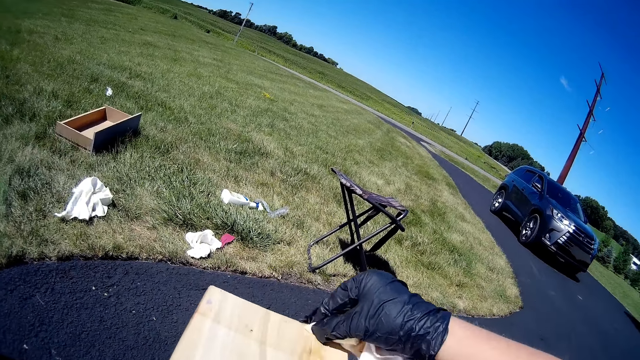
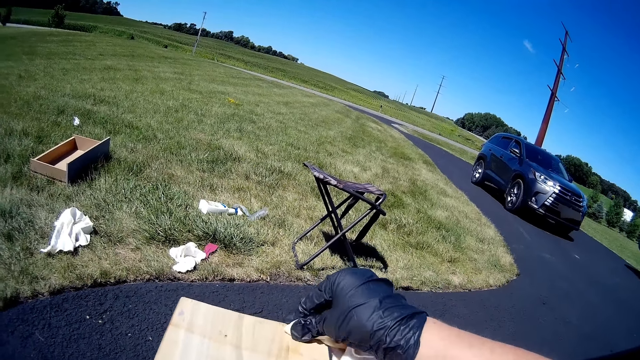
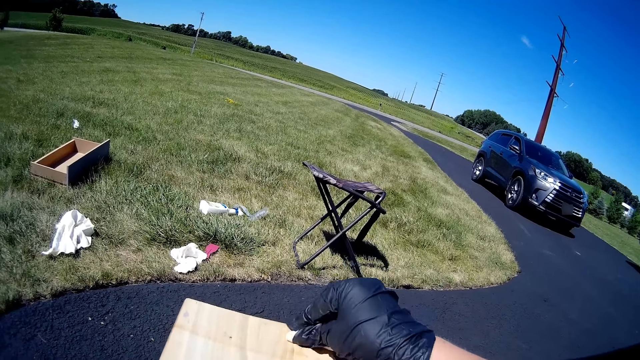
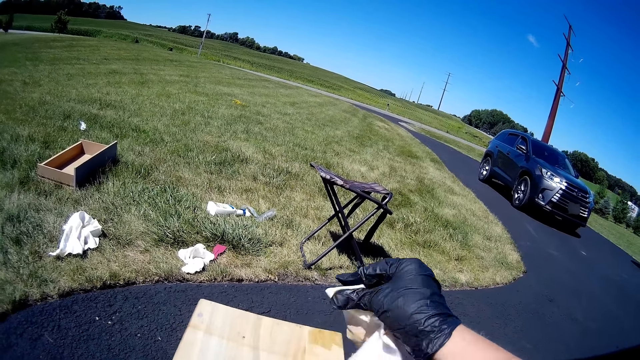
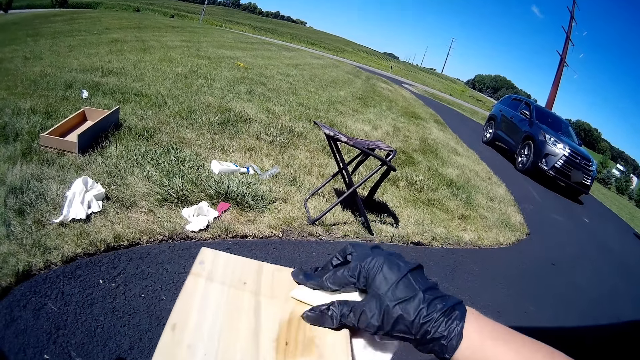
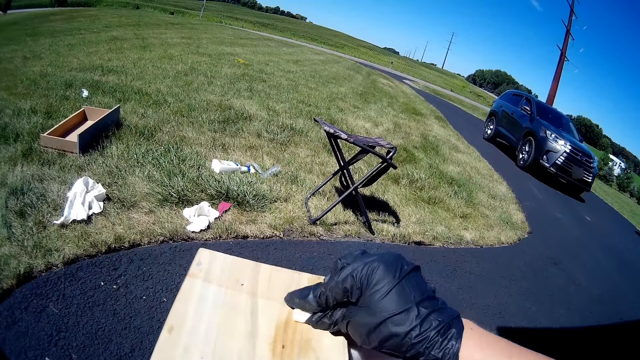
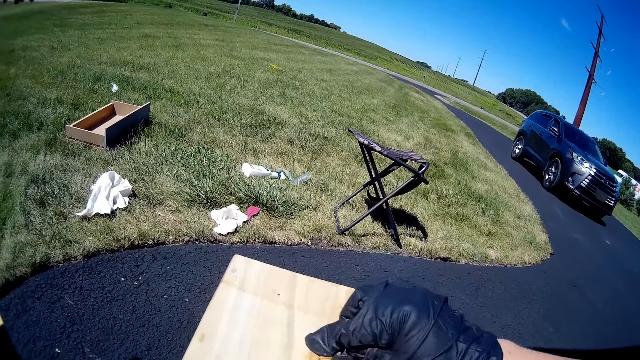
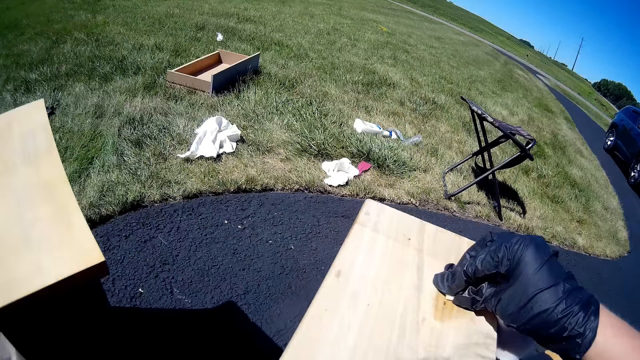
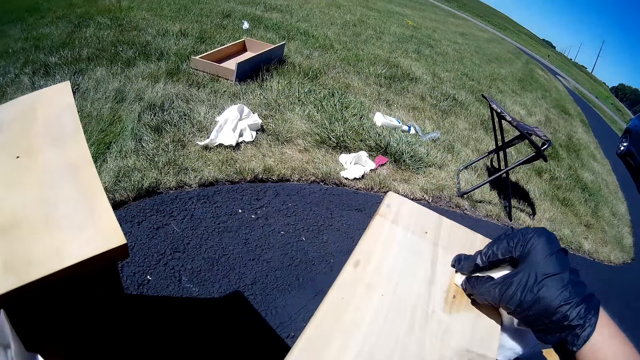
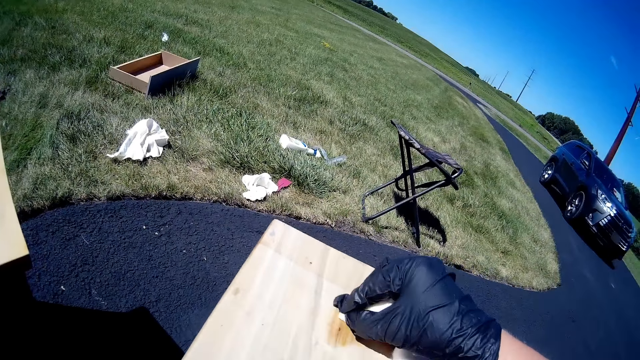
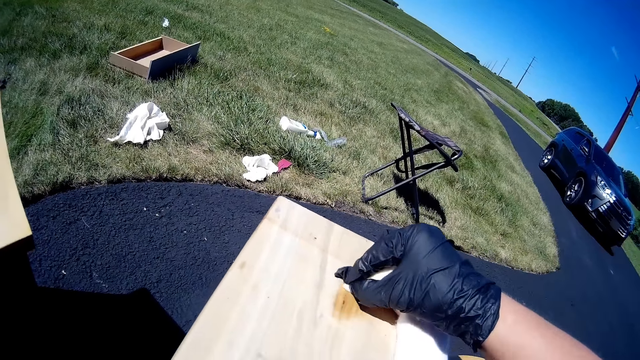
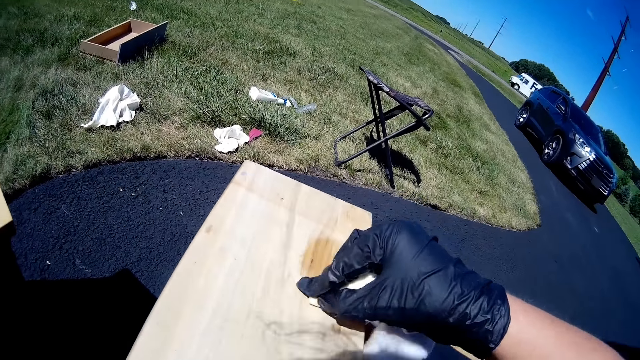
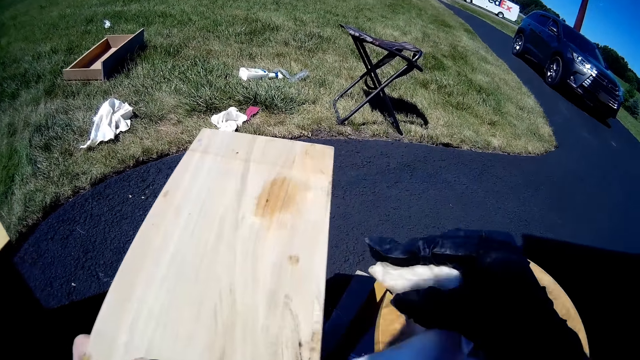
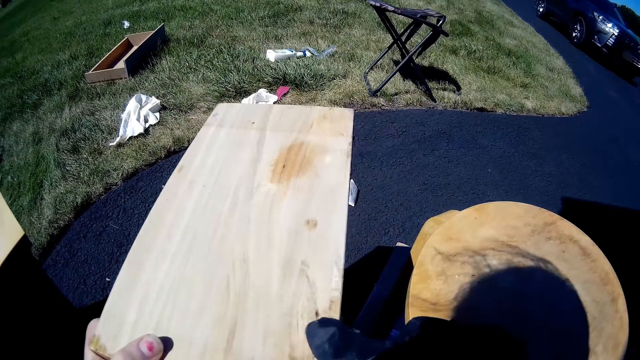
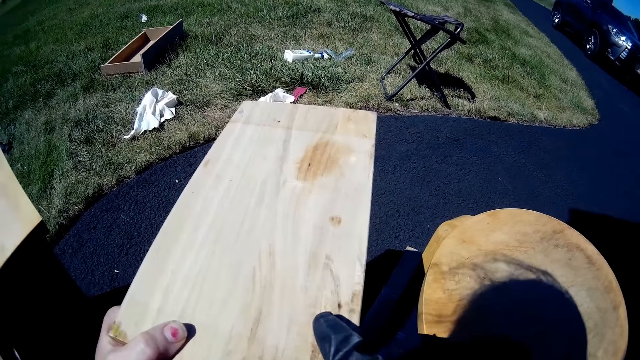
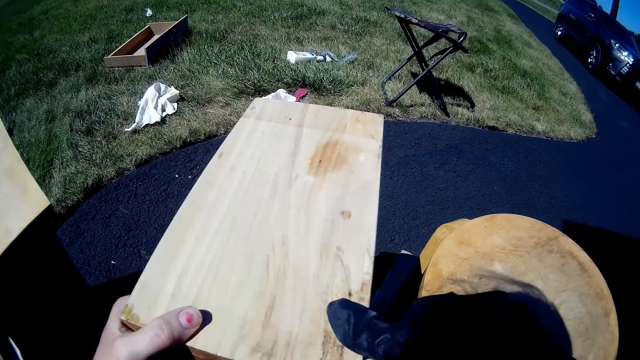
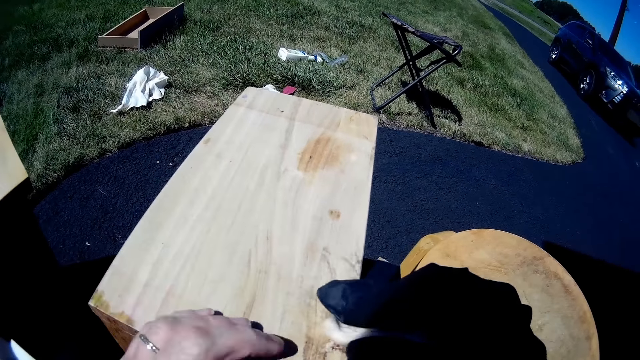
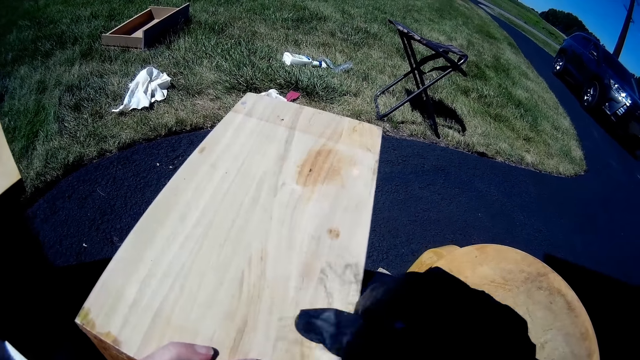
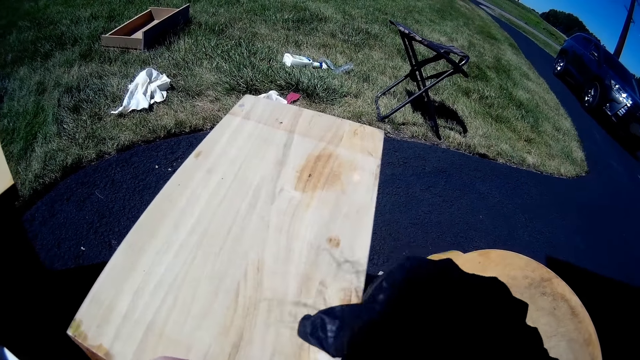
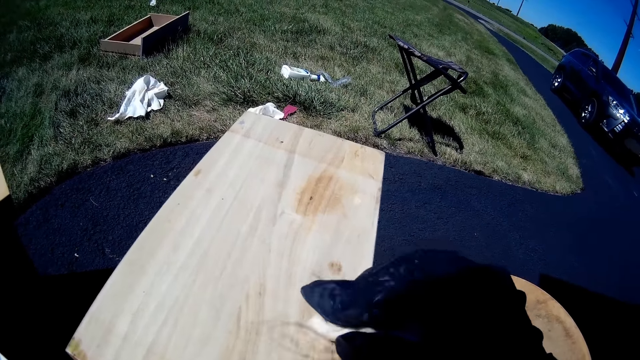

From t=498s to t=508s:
The camera wearer presses furniture with a finger.

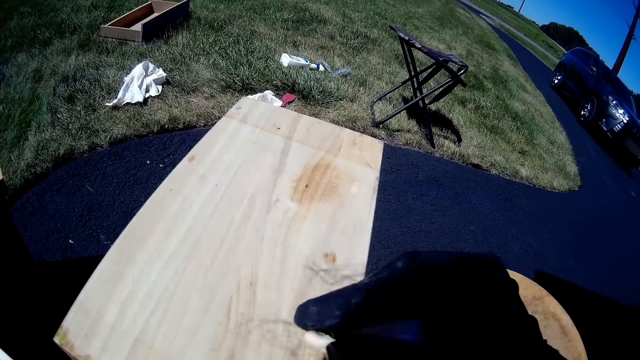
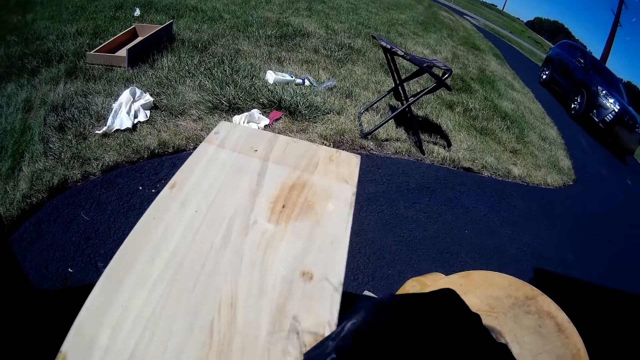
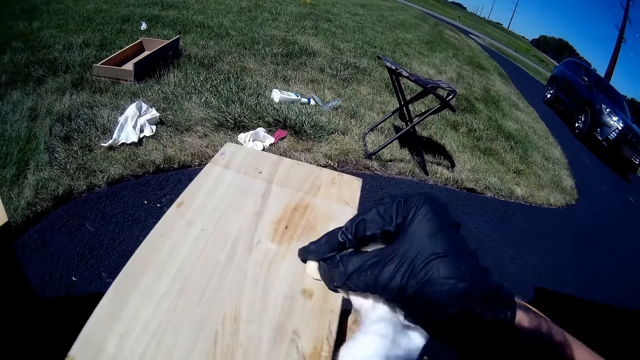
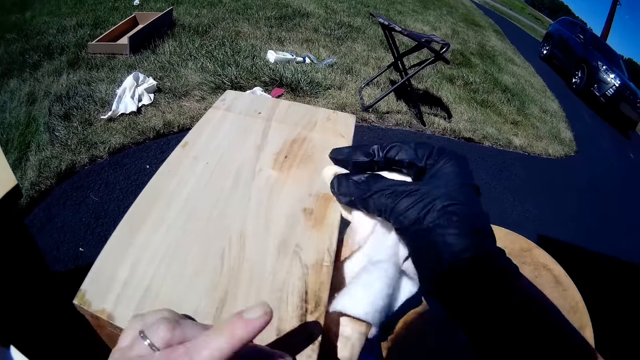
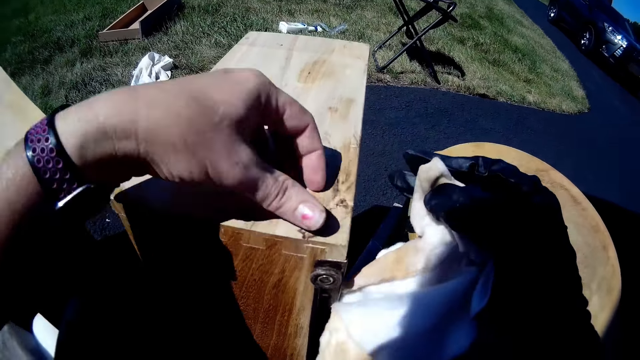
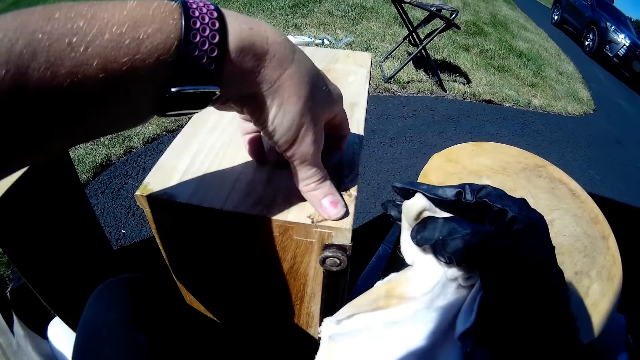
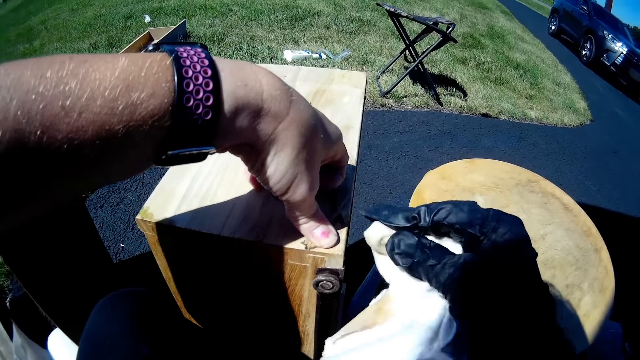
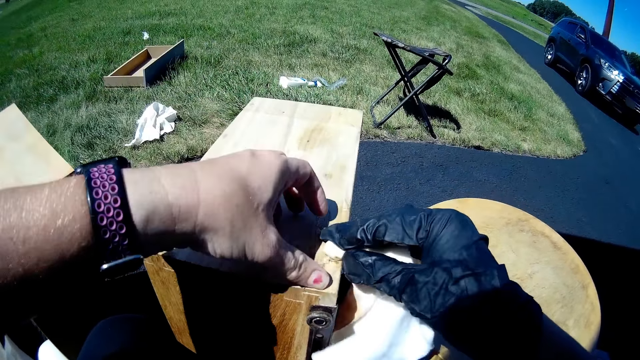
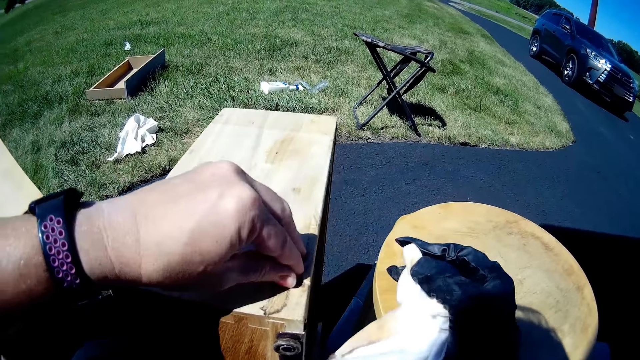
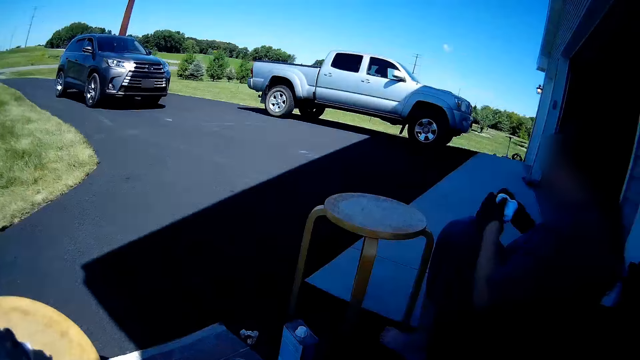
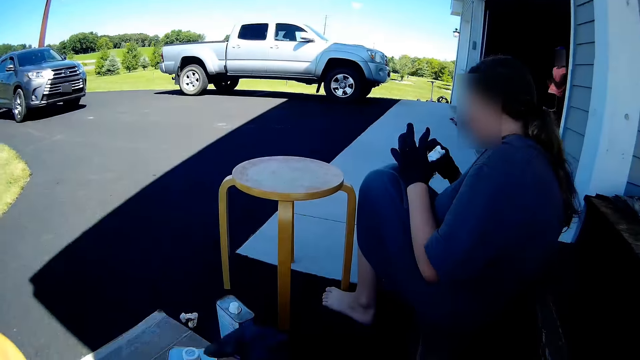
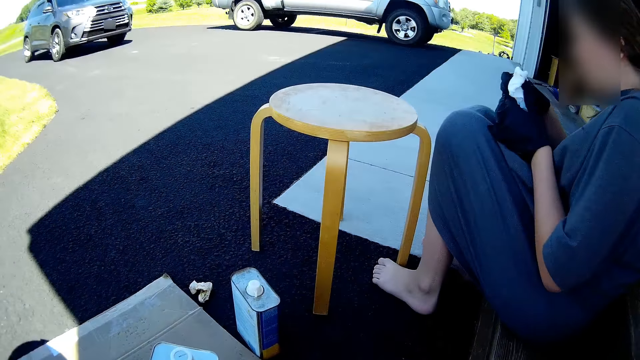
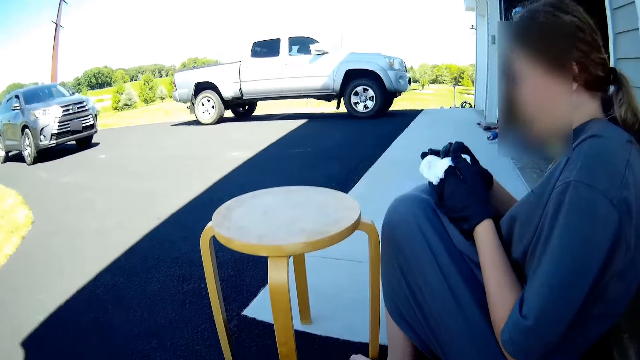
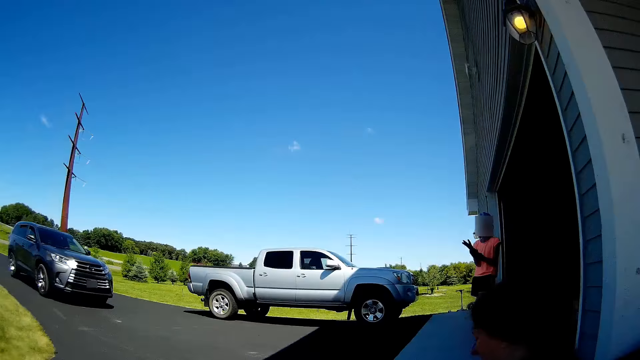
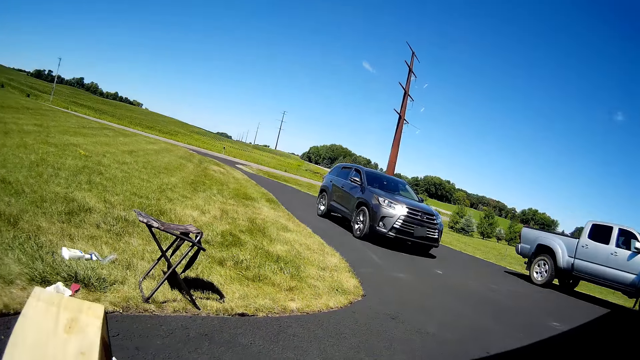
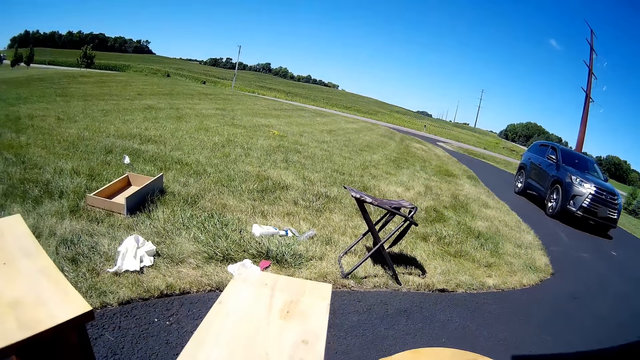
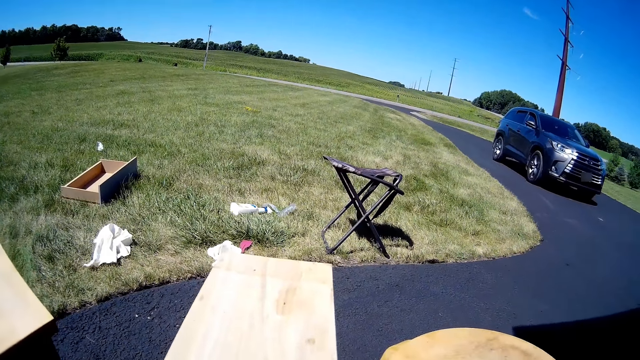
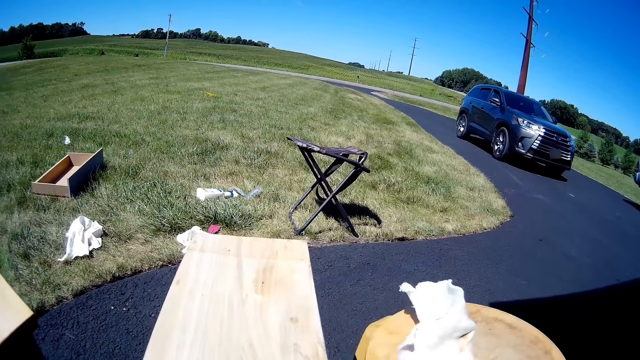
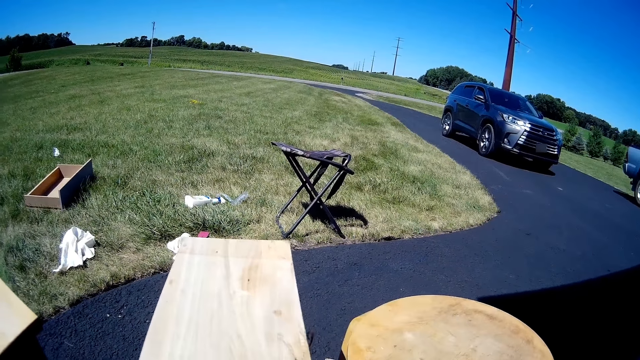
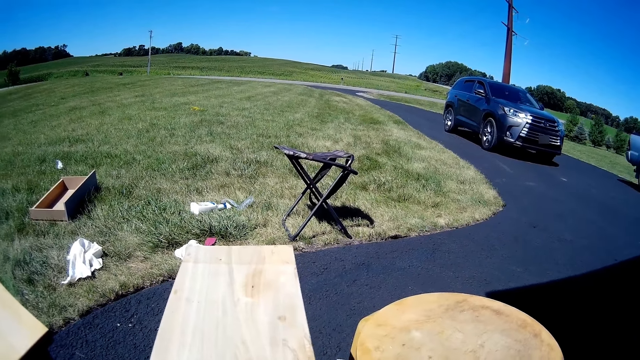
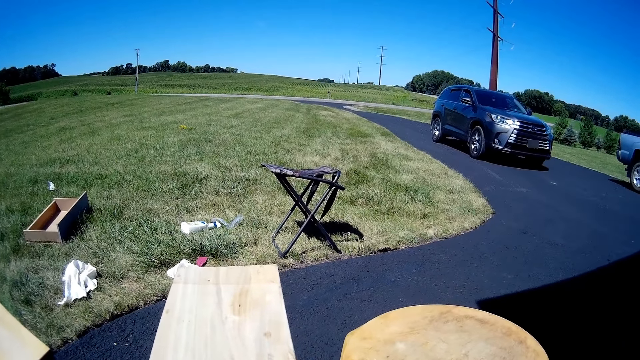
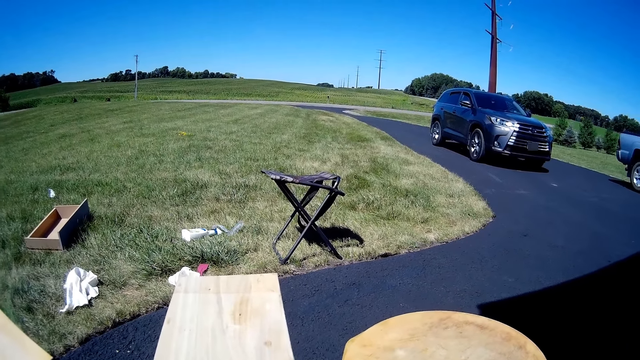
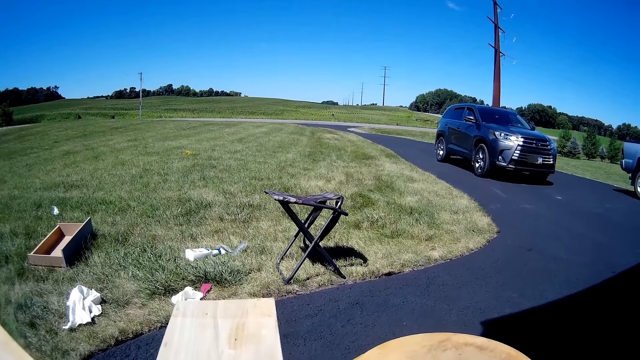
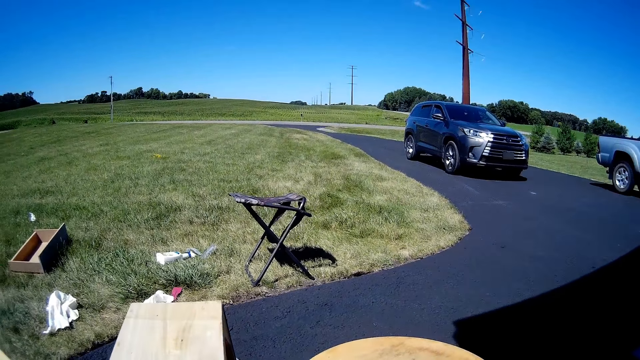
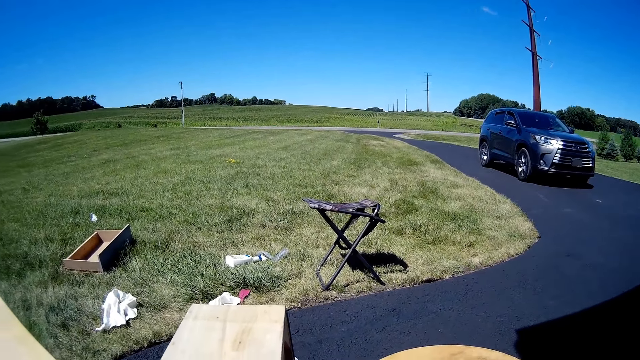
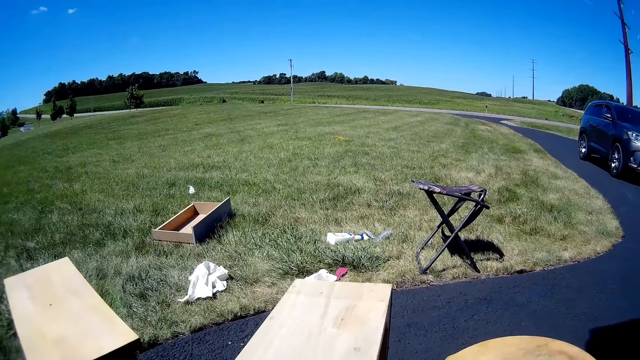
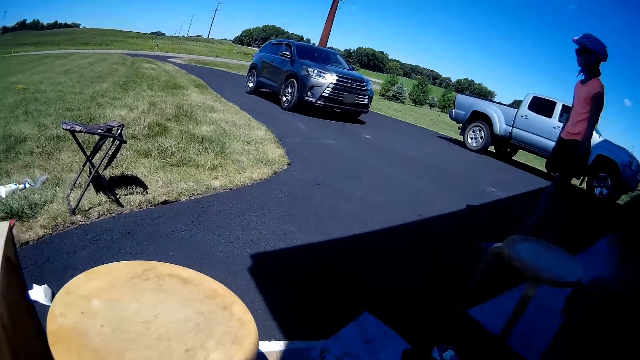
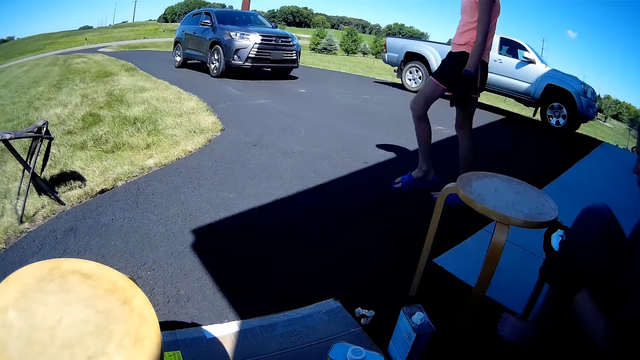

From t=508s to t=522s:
The camera wearer applies paint oil on furniture with a wiping cloth. They press the furniture with a finger. A woman holds a paper towel with hands. The camera wearer moves the wiping cloth.
